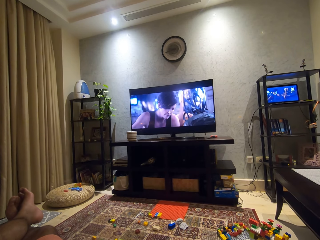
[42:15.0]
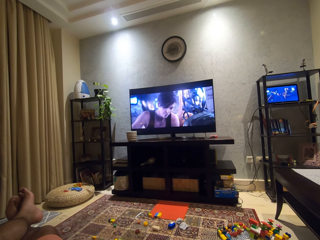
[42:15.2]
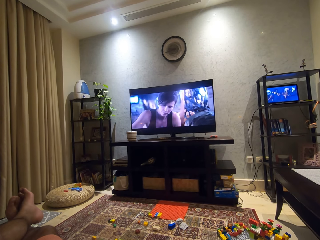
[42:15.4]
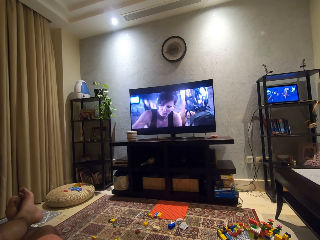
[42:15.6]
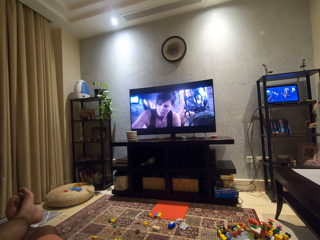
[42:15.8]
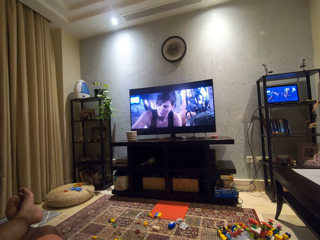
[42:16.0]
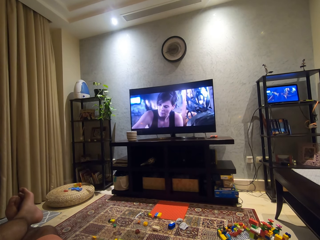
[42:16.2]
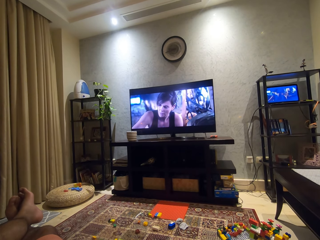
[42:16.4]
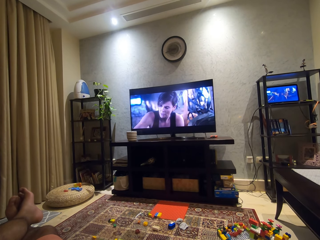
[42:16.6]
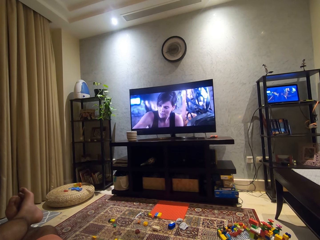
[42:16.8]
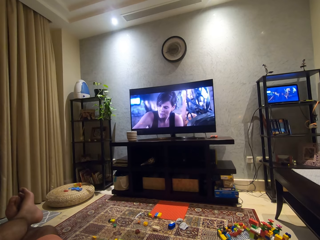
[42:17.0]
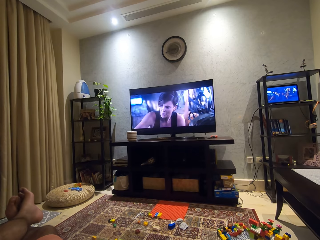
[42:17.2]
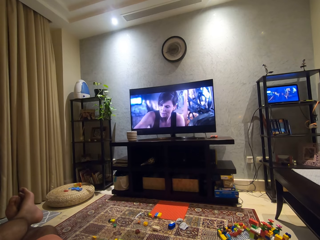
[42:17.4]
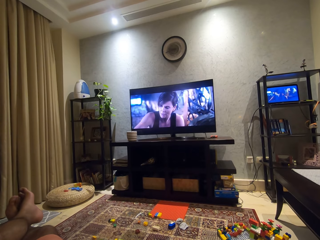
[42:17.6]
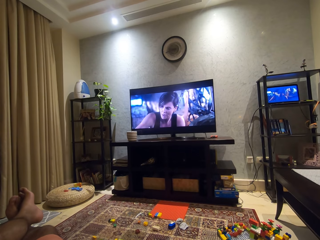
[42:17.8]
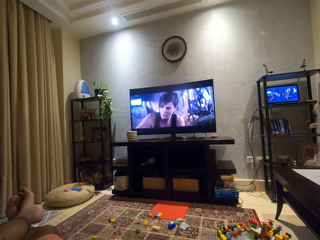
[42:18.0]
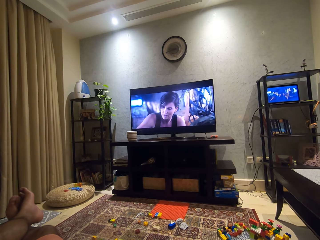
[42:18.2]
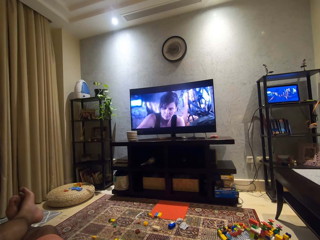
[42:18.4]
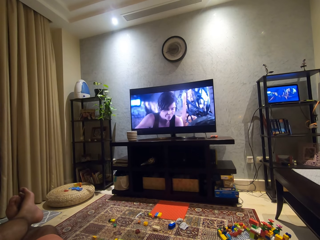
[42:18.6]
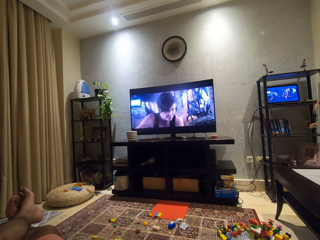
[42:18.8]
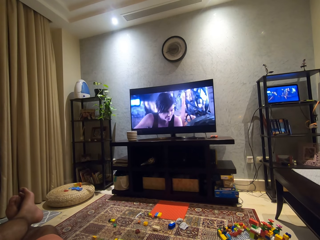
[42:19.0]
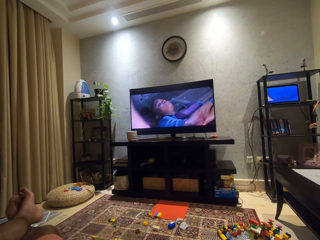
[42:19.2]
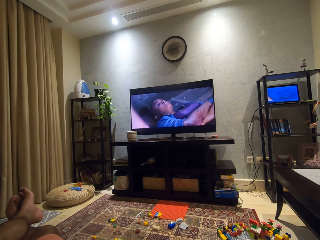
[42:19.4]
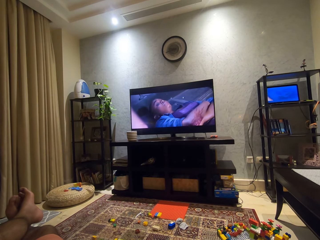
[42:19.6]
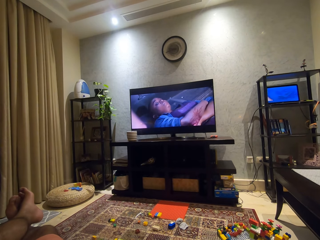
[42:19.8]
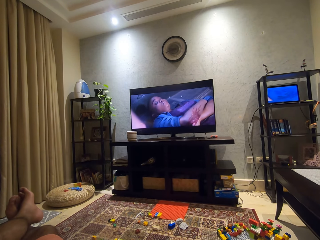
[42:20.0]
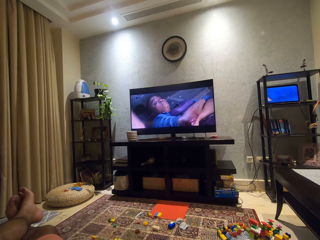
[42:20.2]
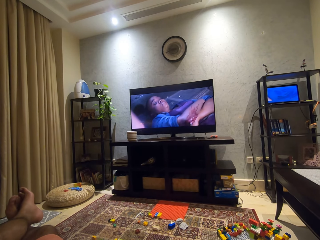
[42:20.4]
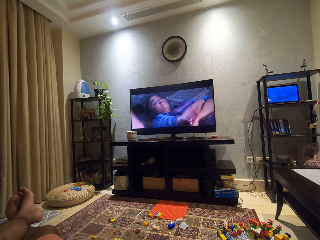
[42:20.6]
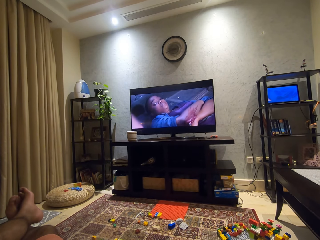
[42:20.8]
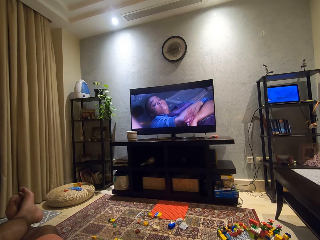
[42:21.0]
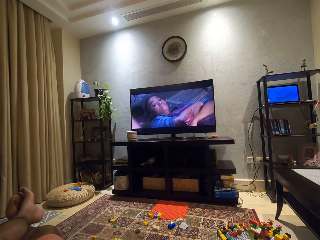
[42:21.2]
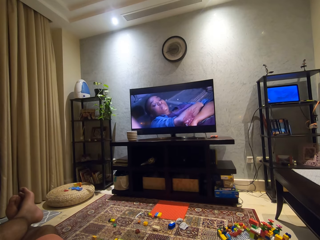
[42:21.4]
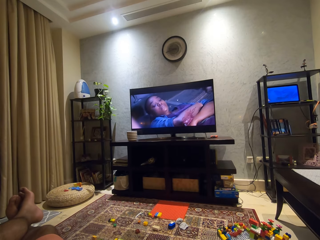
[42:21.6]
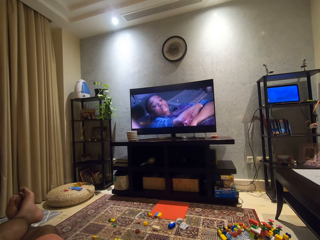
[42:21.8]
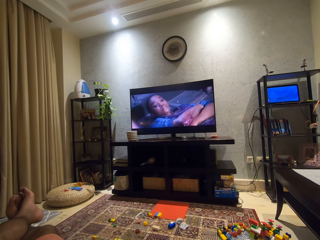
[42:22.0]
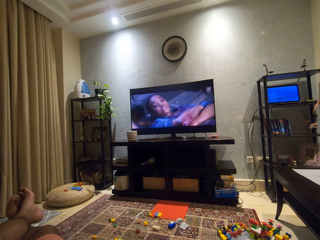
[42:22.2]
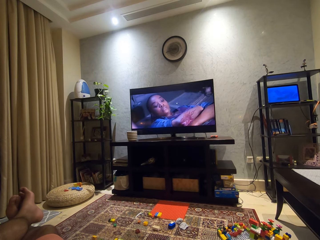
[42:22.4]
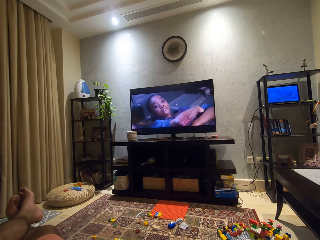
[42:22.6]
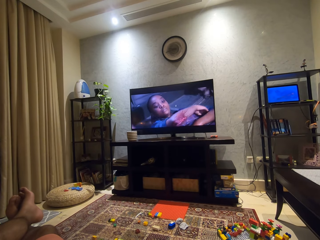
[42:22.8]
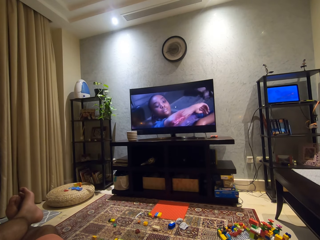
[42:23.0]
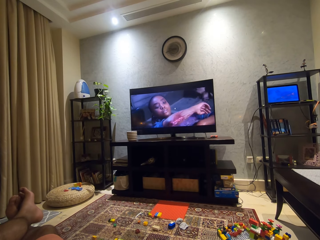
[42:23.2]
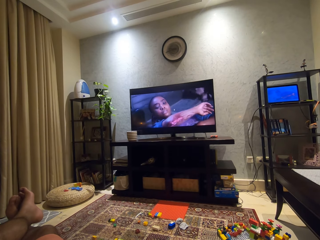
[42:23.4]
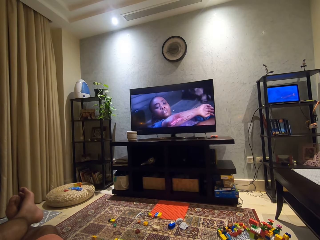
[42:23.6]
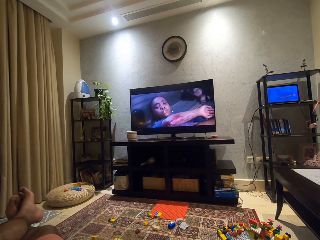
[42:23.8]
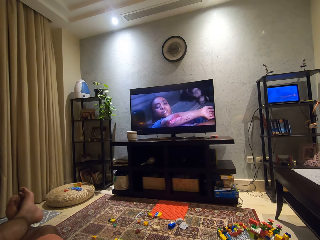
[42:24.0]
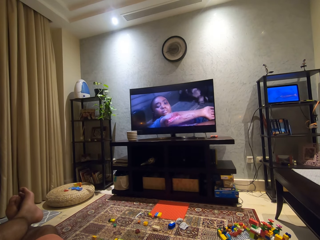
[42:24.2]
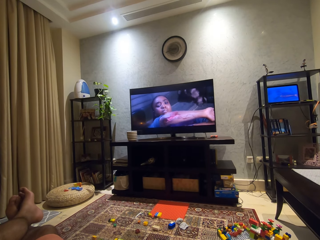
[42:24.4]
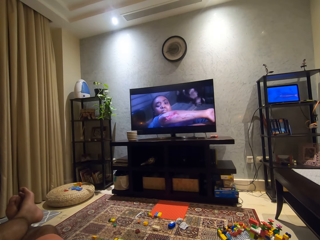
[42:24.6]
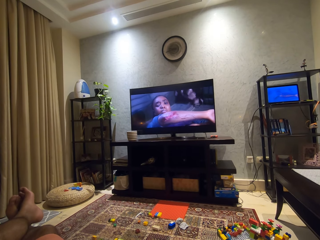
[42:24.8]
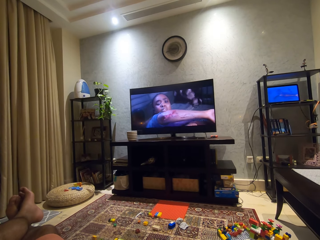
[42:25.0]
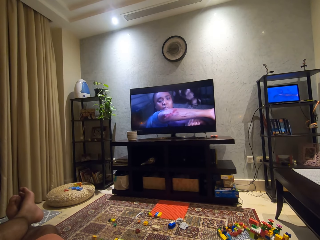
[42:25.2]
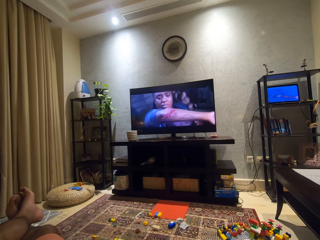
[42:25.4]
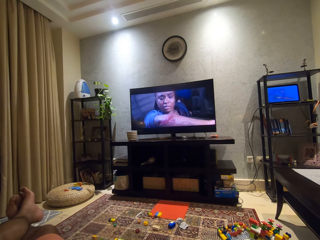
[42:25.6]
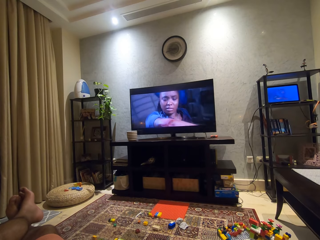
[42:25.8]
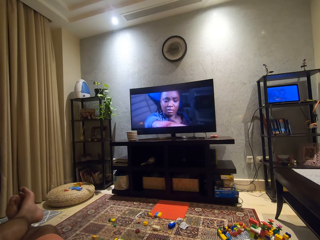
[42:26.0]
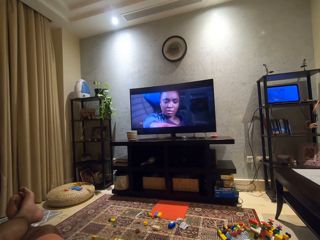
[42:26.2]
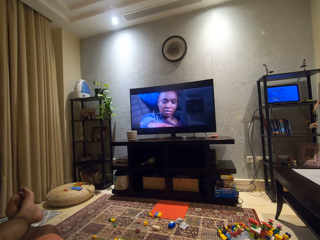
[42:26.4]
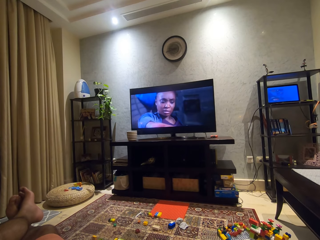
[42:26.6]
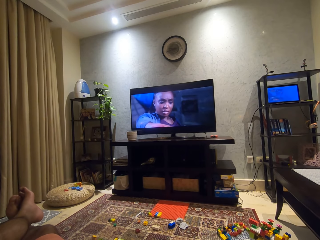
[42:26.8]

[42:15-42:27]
The camera wearer watches a television.

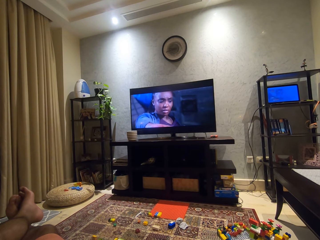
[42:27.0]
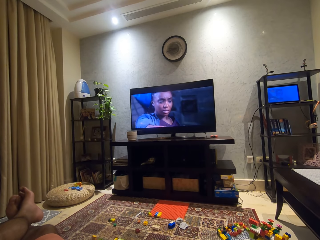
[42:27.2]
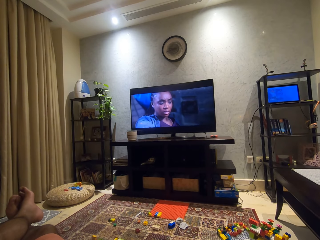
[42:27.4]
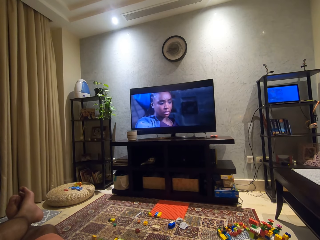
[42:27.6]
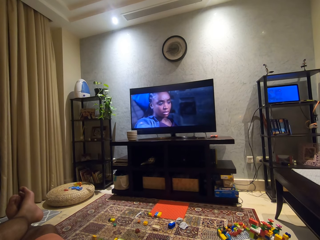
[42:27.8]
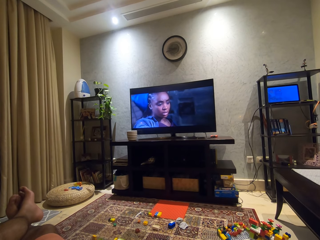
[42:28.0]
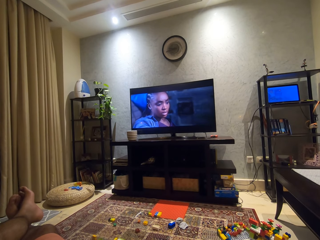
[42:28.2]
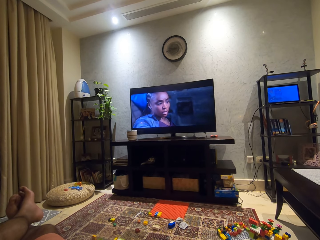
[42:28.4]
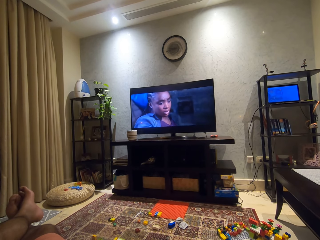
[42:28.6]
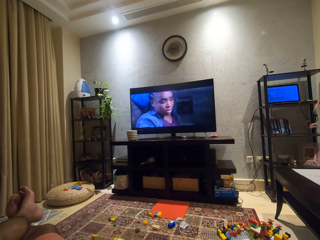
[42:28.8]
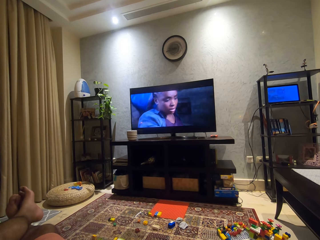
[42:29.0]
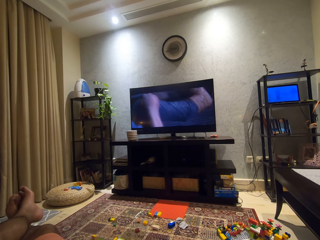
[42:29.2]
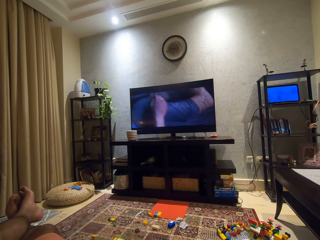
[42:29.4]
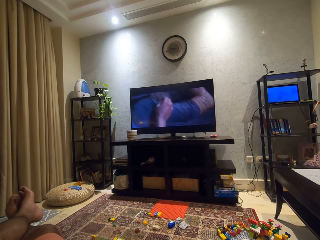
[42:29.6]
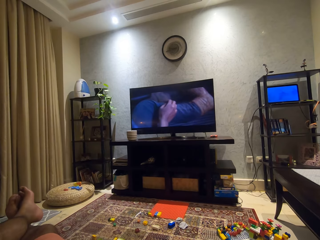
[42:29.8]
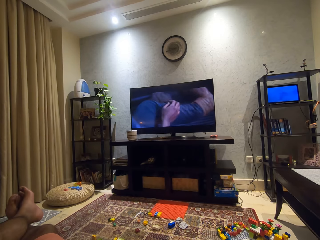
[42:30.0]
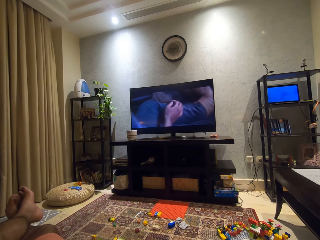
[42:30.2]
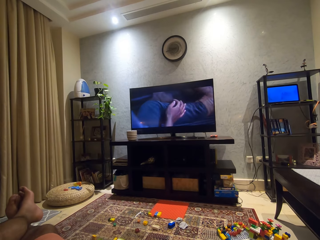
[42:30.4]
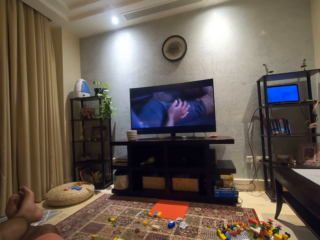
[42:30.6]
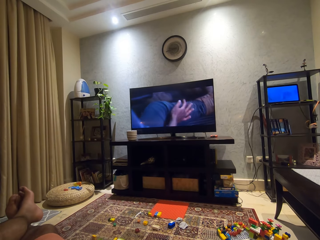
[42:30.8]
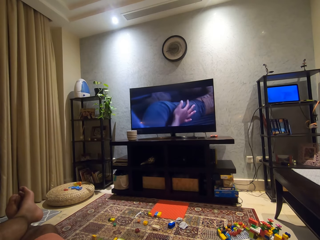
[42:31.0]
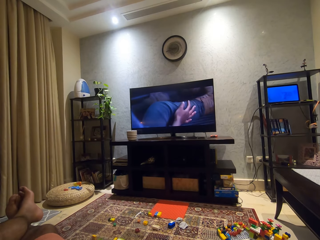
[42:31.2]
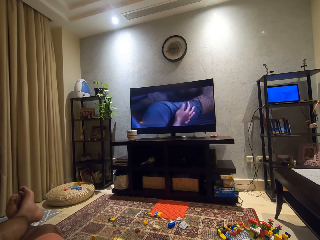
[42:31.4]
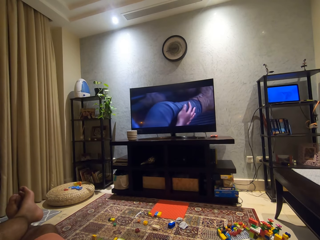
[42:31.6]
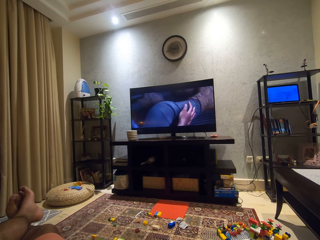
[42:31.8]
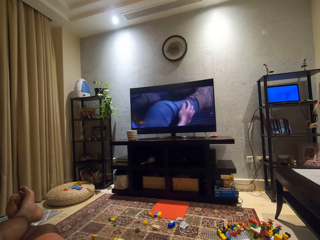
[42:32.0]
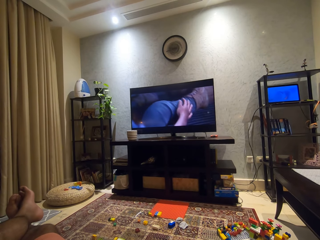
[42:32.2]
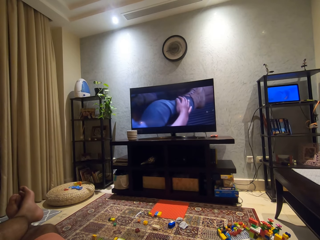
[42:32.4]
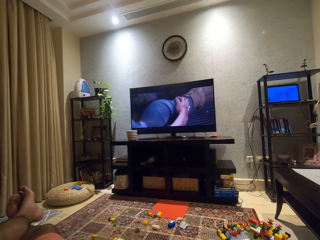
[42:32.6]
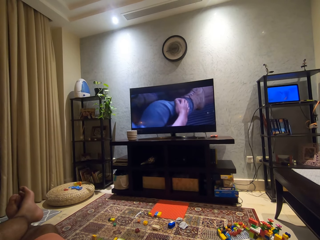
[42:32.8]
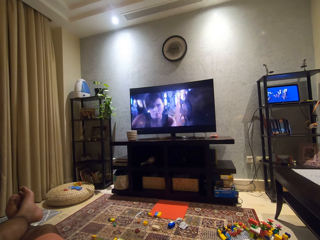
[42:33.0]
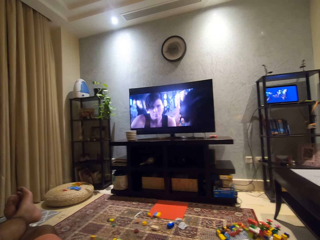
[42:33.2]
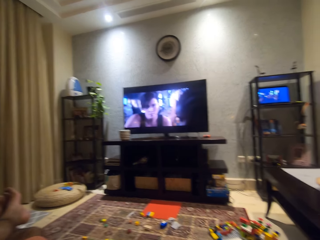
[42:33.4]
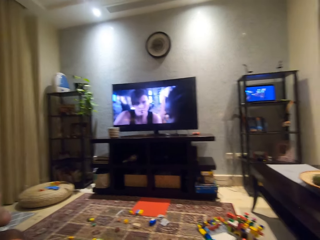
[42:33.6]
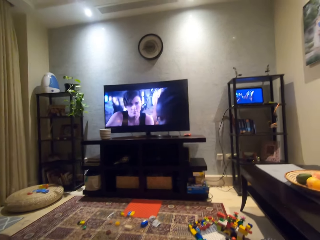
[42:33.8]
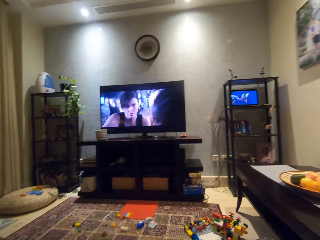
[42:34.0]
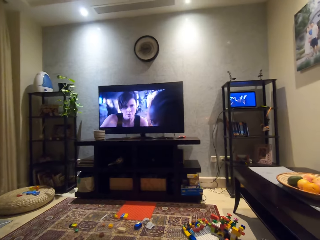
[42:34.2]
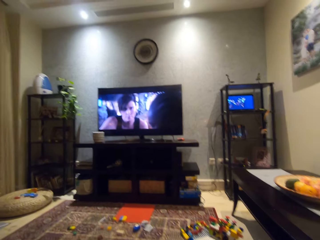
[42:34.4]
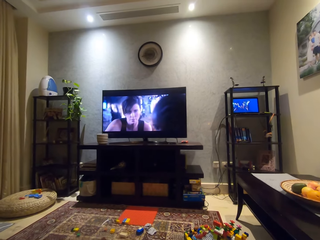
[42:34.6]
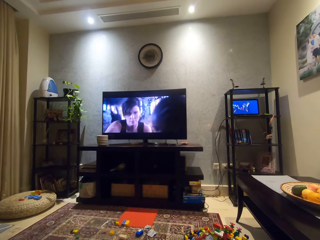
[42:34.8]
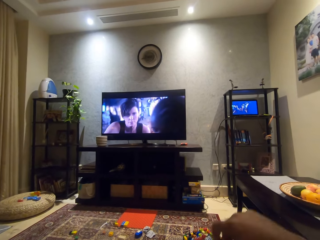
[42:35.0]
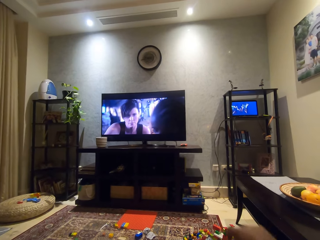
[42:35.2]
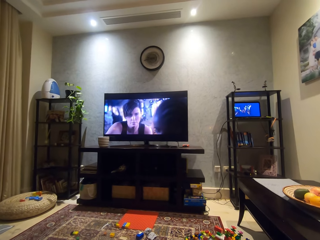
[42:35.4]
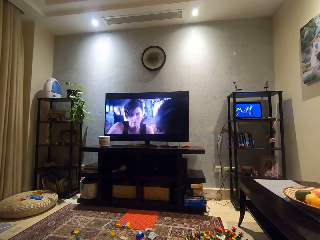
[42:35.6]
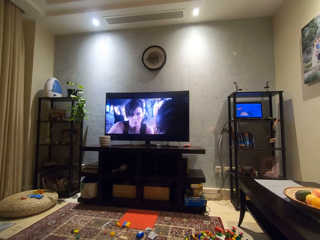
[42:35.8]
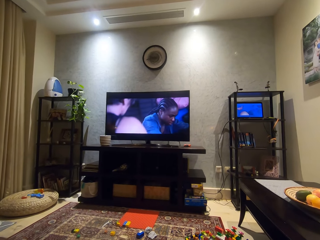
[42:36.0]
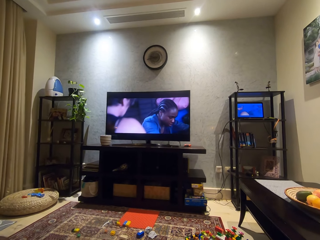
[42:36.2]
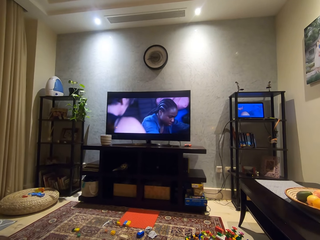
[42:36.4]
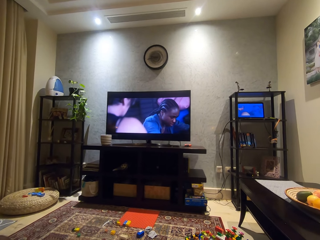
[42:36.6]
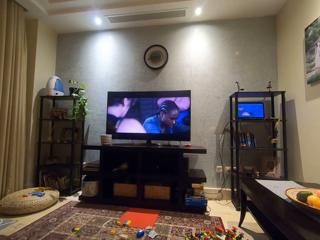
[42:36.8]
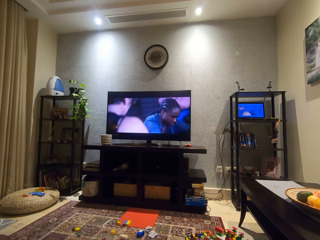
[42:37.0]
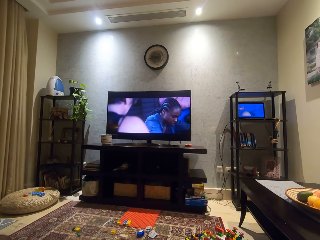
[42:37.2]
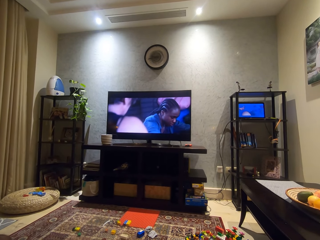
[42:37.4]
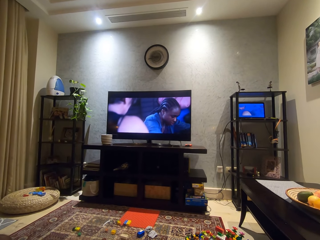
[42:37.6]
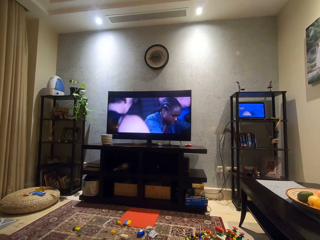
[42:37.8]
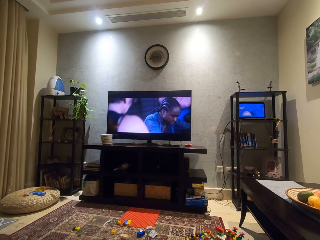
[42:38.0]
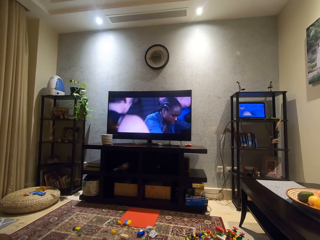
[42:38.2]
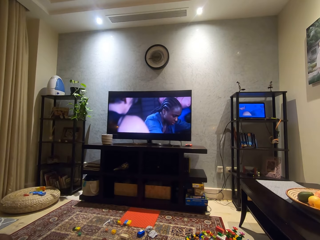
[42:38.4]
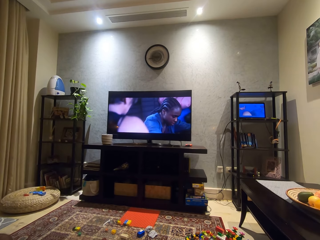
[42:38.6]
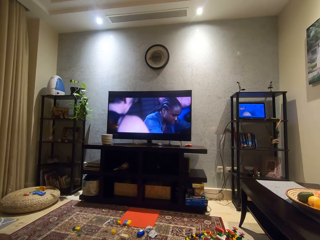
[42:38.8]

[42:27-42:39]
The camera wearer looks around a room. He moves his hand forward. He watches a television.
